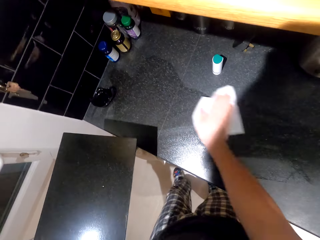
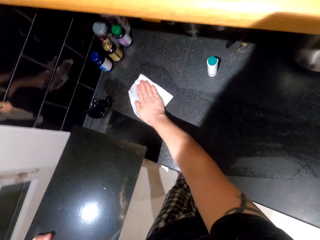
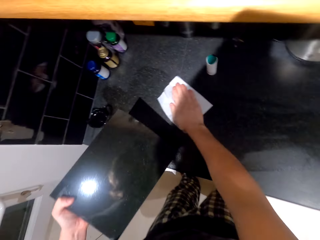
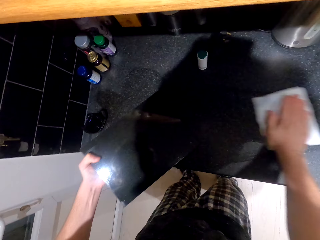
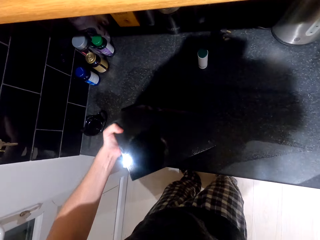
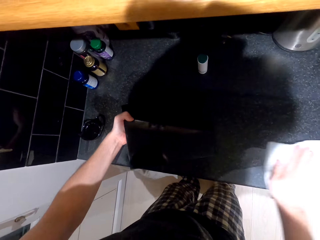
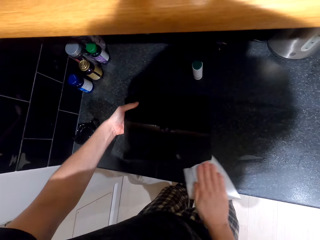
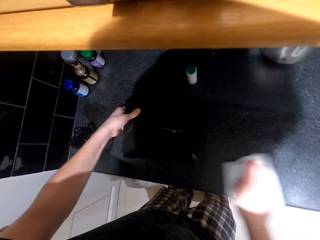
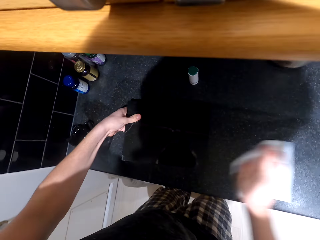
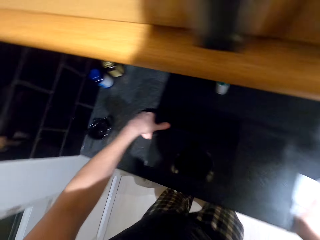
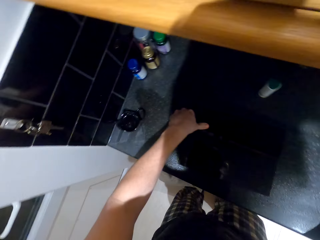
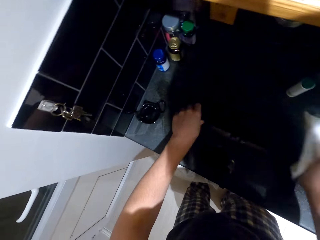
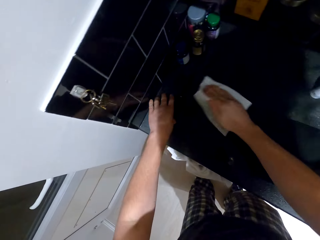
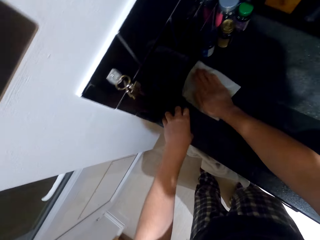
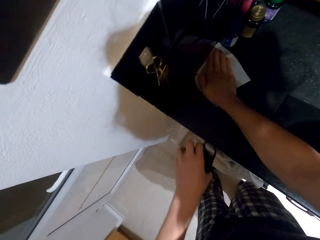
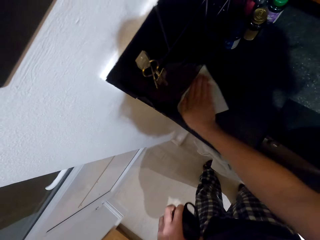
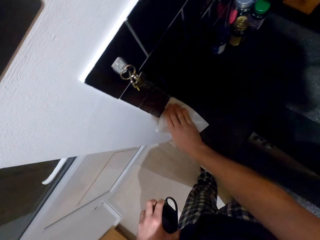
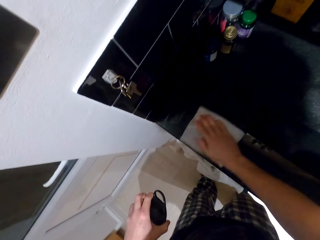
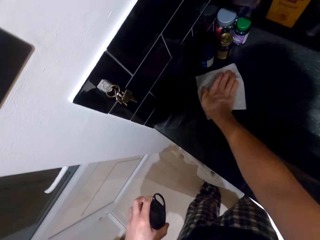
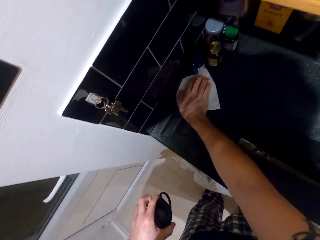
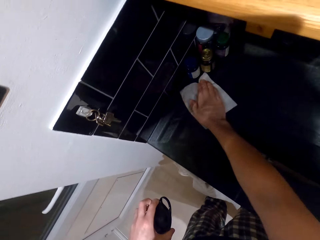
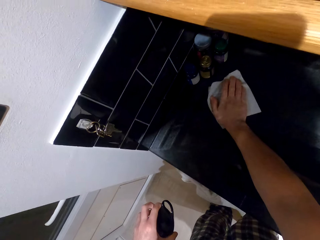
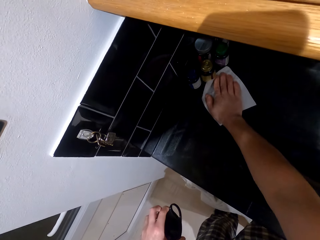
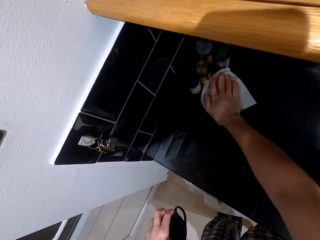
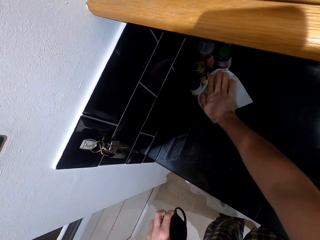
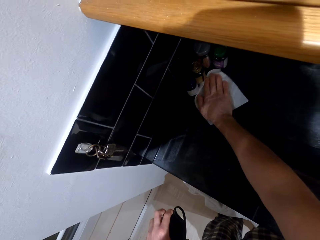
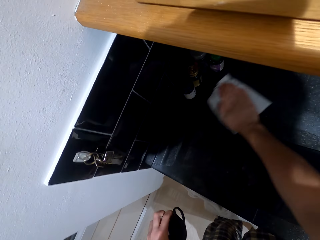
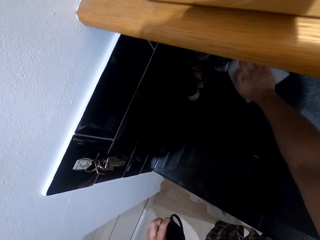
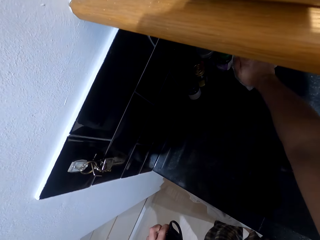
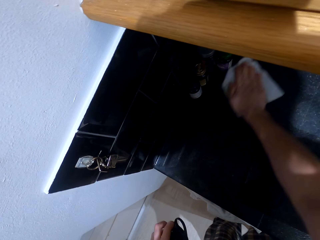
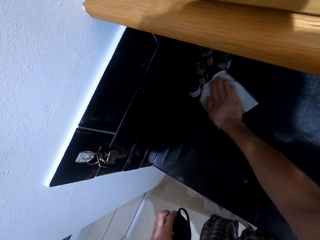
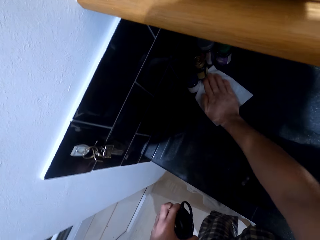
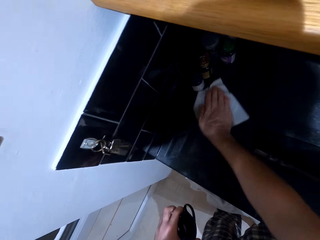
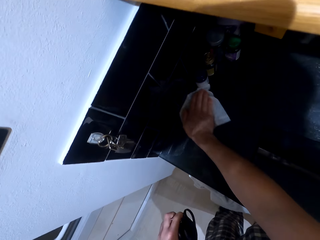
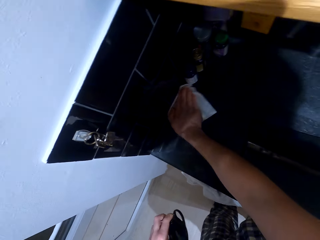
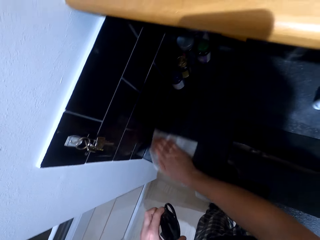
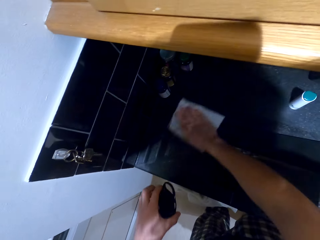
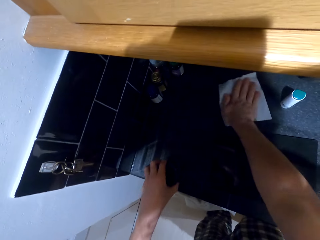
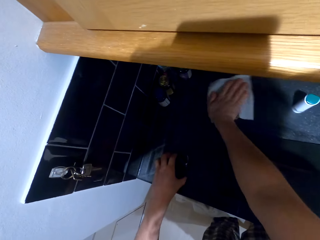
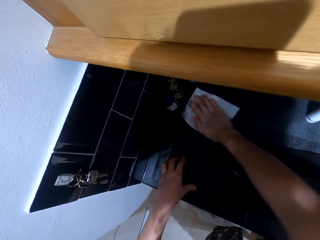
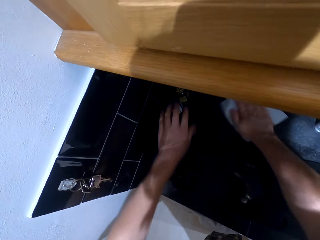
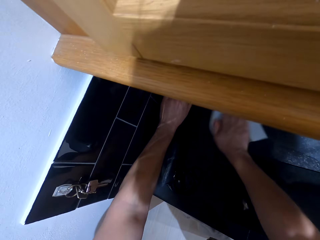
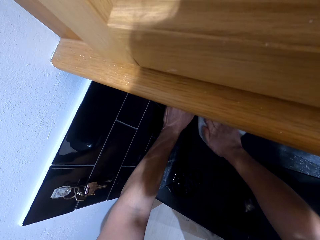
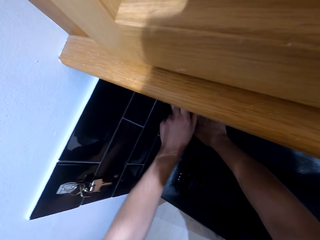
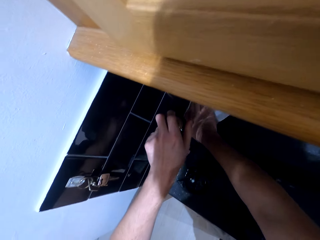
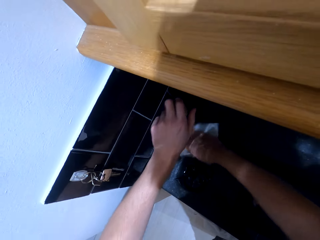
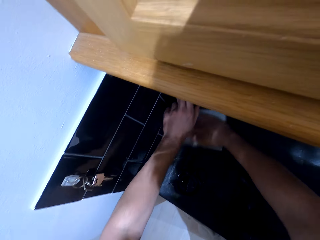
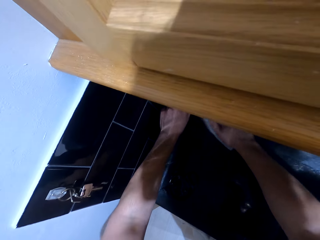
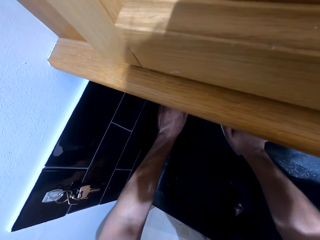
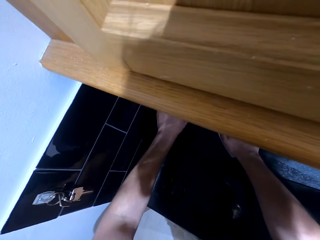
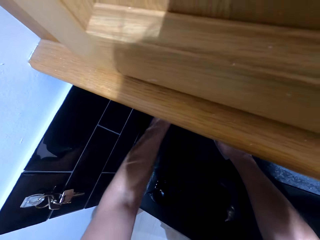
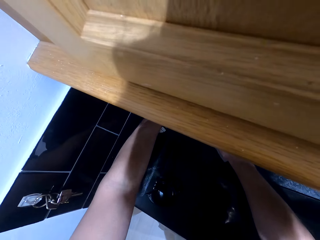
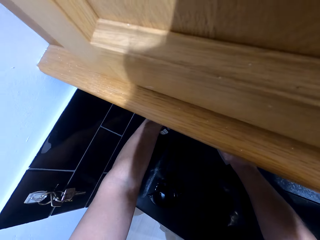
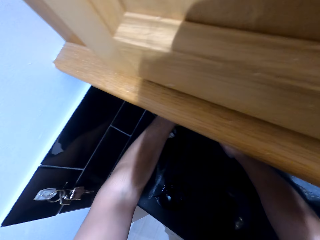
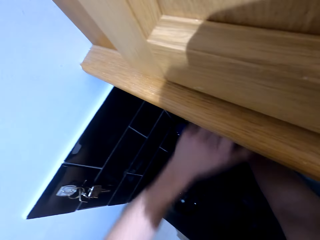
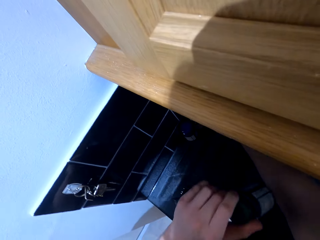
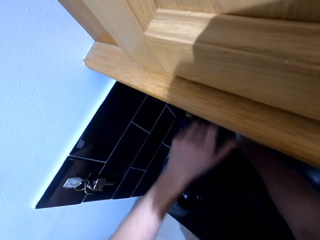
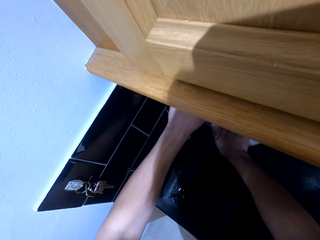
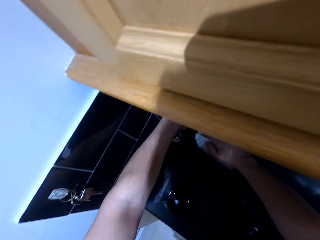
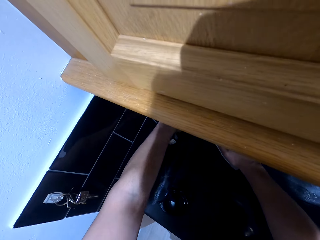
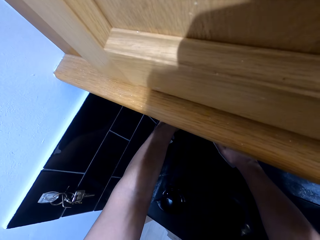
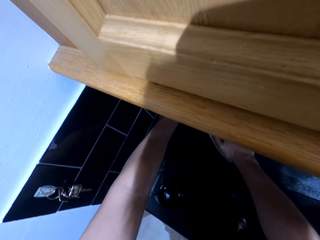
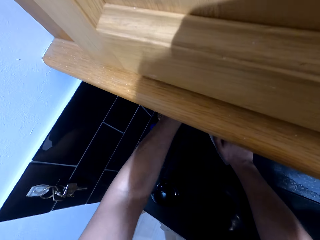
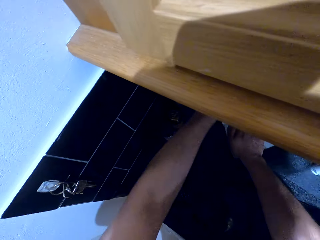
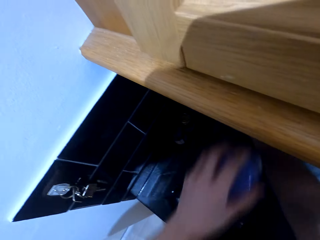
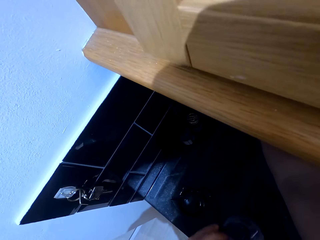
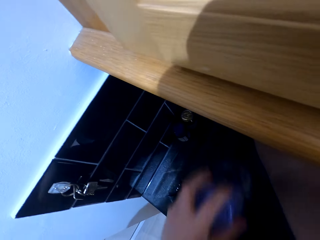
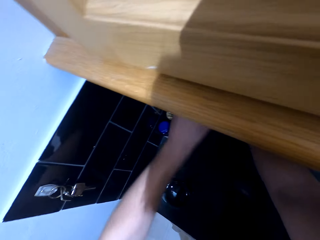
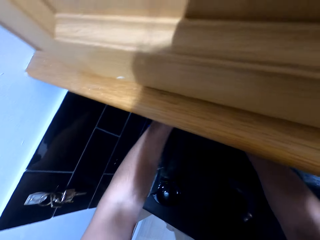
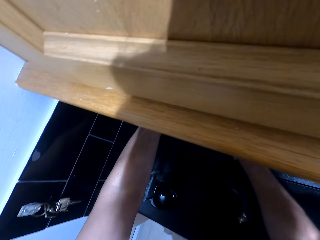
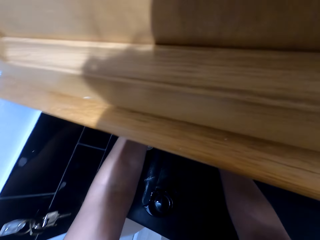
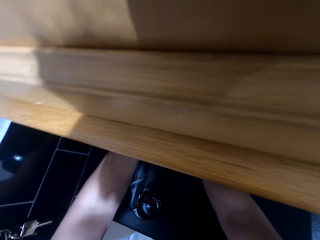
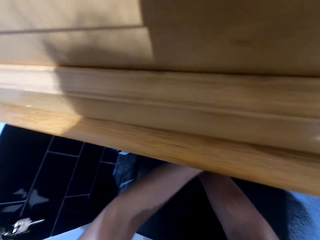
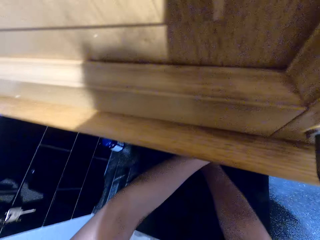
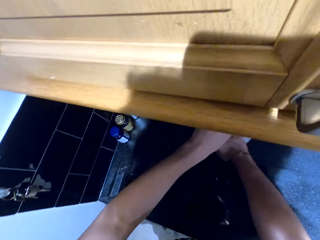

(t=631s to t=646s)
The camera wearer returns something and wipes the surface. They pick something and return something. They wipe the surface and pick something.

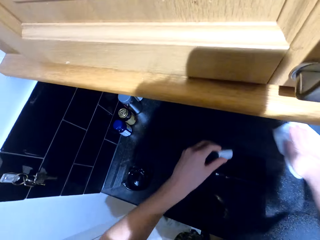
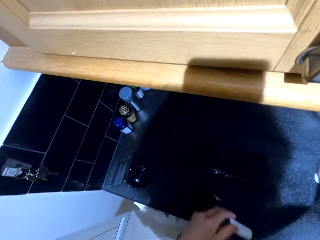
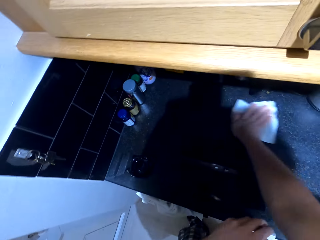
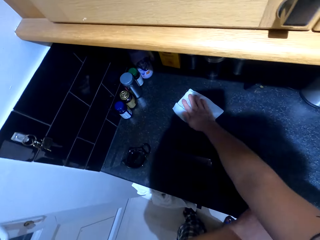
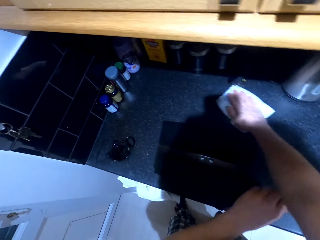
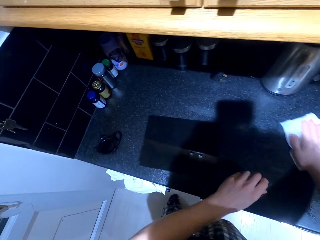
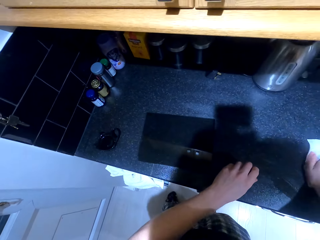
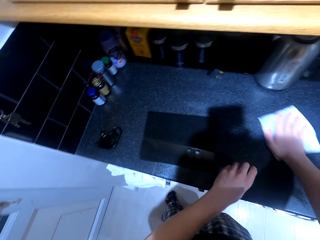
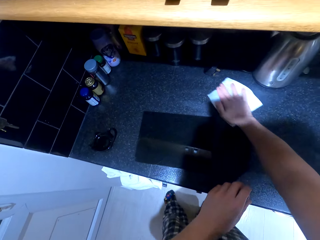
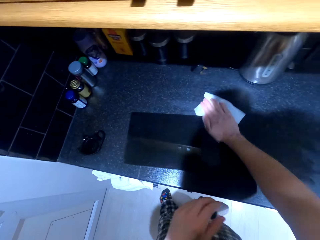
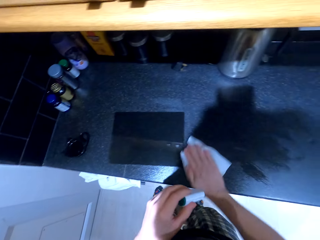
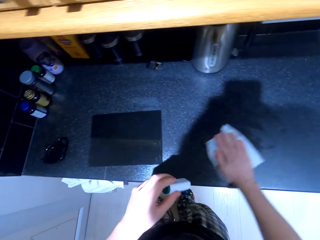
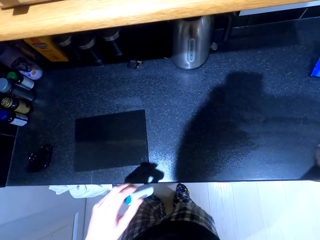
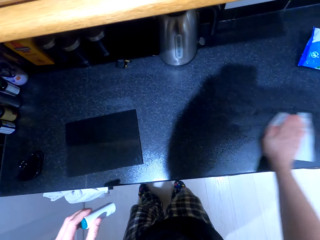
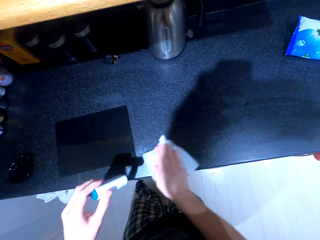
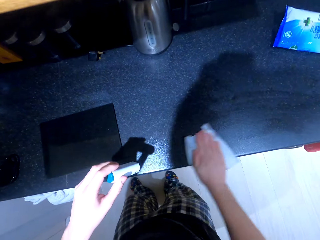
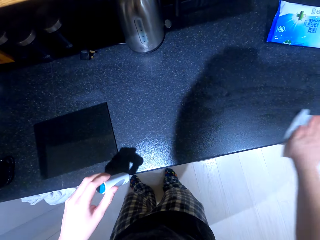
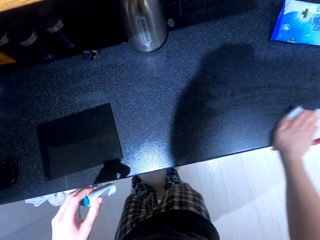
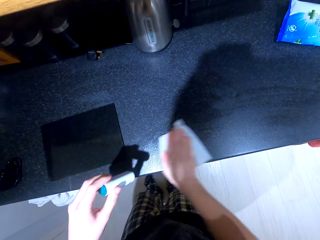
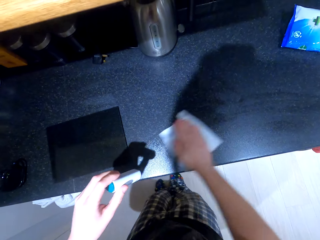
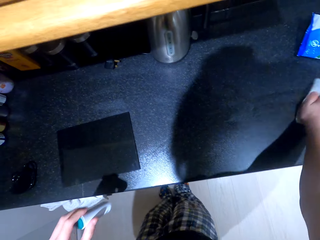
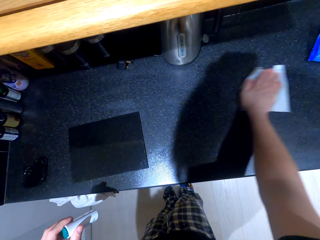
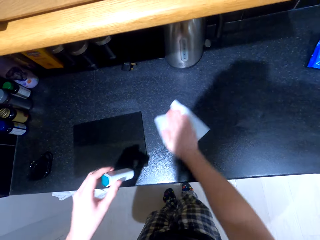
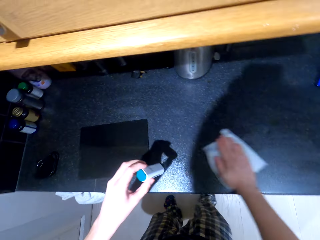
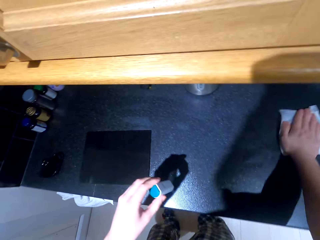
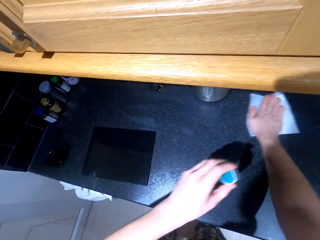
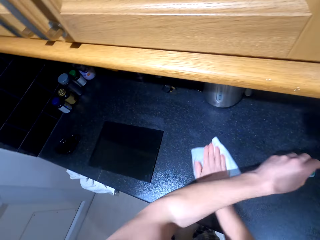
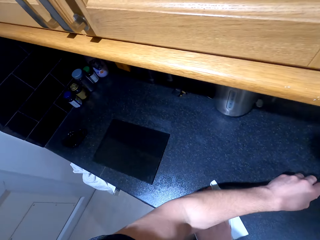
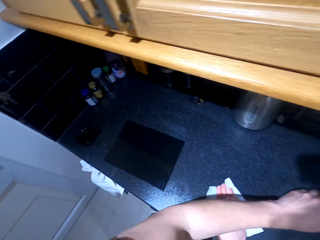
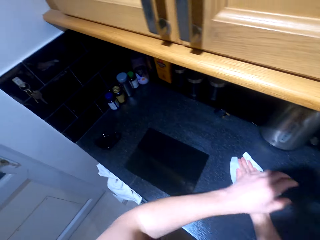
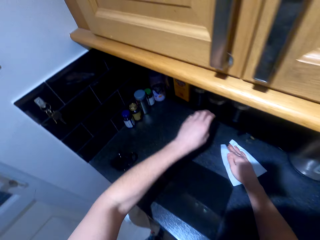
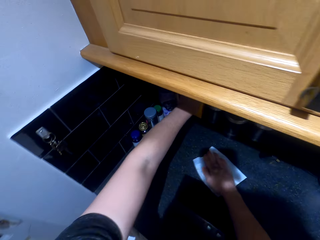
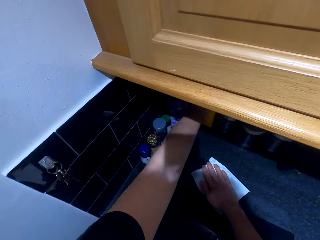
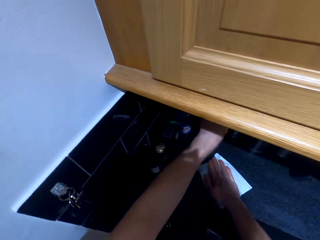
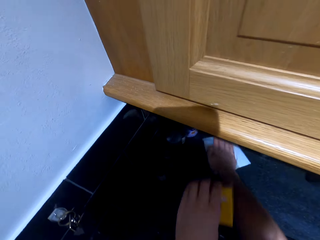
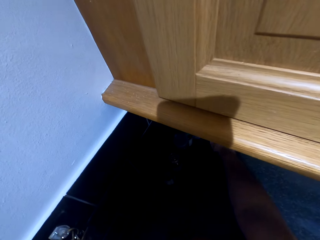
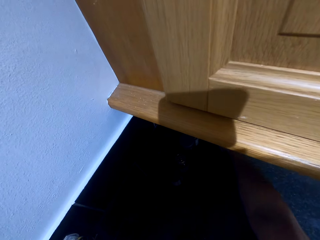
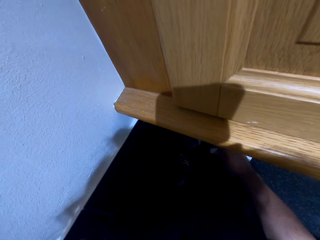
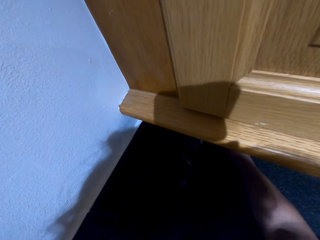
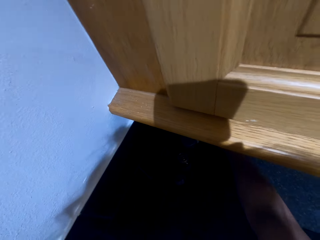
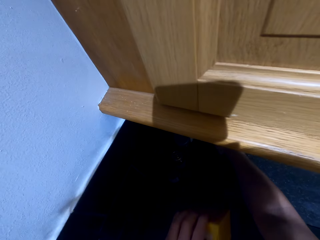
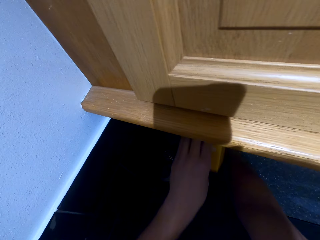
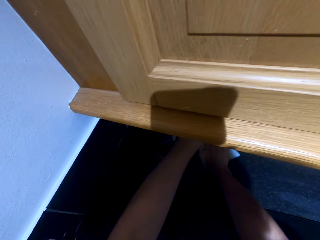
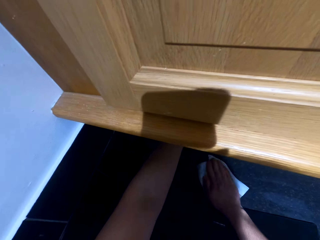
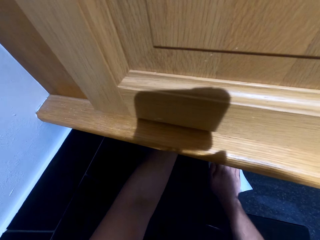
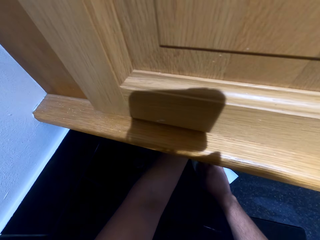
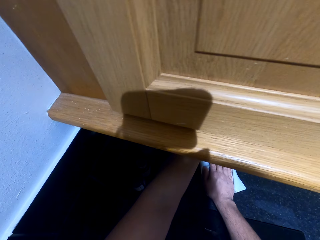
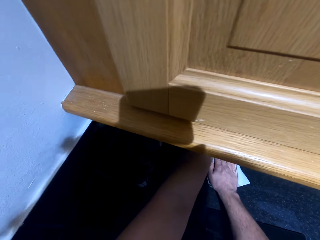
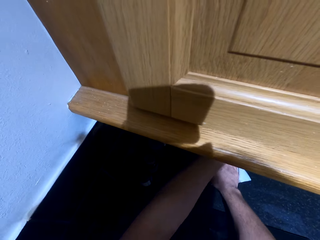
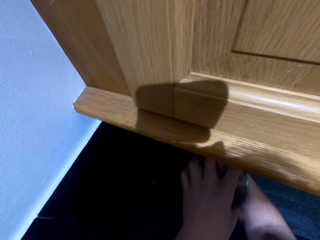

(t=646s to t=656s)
The camera wearer wipes the surface. They return something, pick something, and wipe the surface. They return something.
